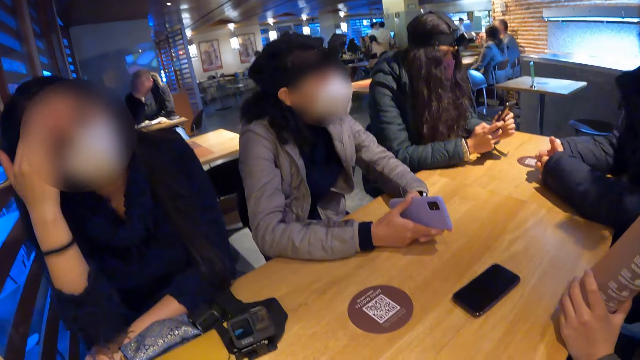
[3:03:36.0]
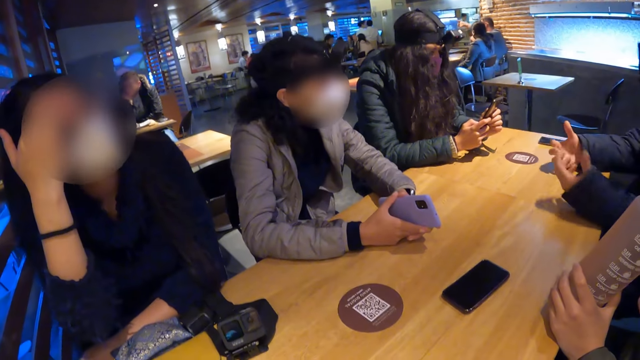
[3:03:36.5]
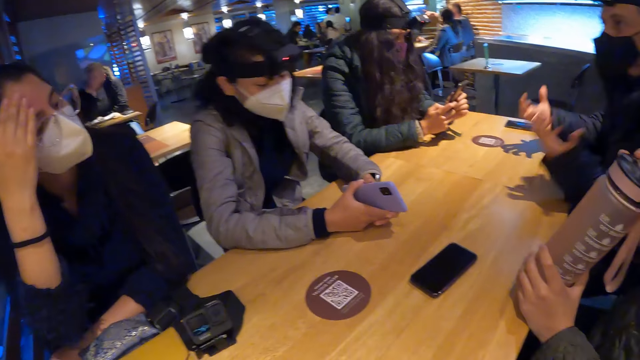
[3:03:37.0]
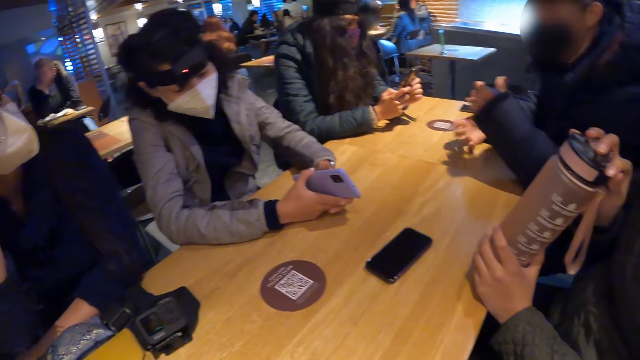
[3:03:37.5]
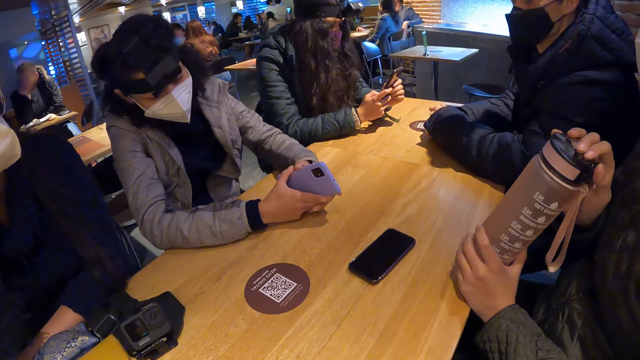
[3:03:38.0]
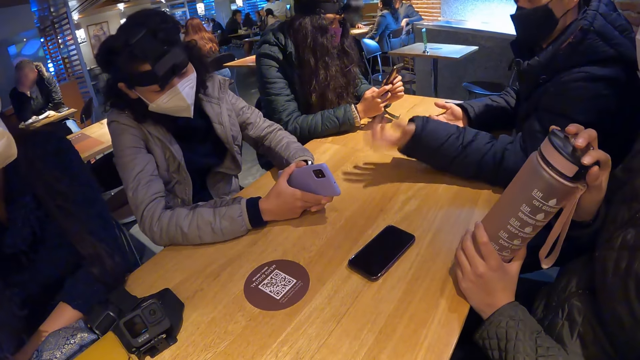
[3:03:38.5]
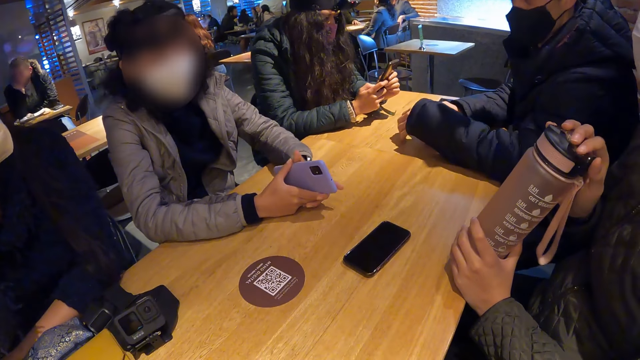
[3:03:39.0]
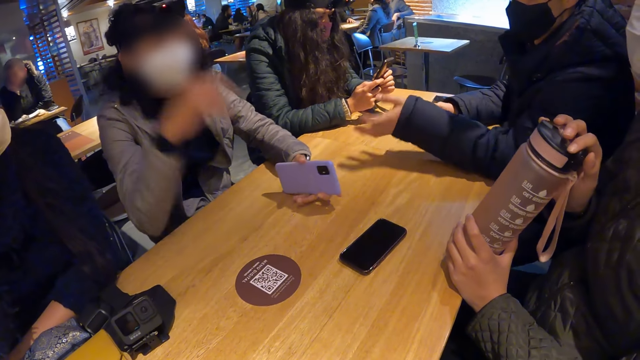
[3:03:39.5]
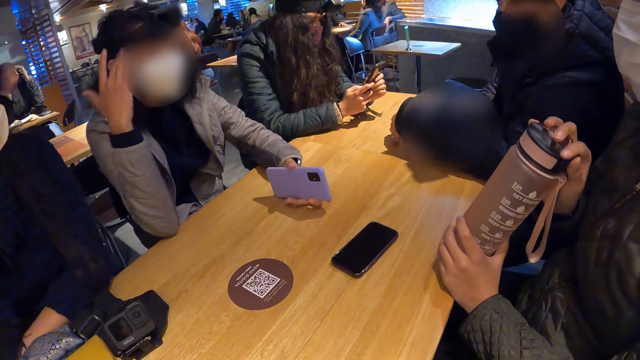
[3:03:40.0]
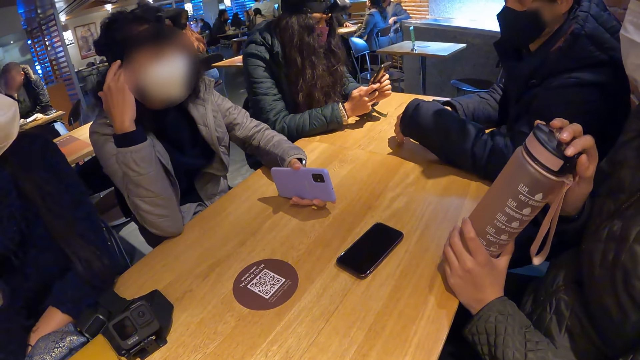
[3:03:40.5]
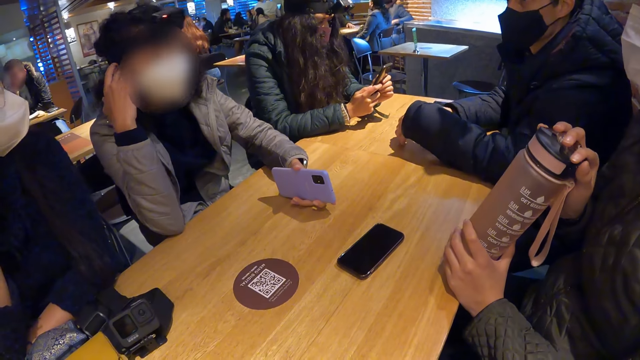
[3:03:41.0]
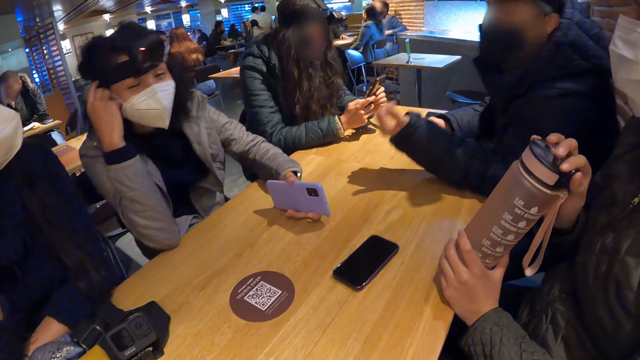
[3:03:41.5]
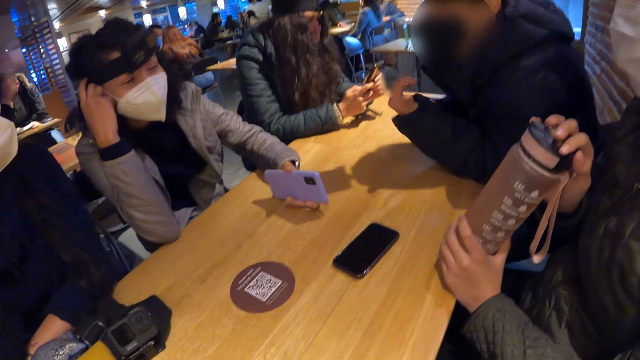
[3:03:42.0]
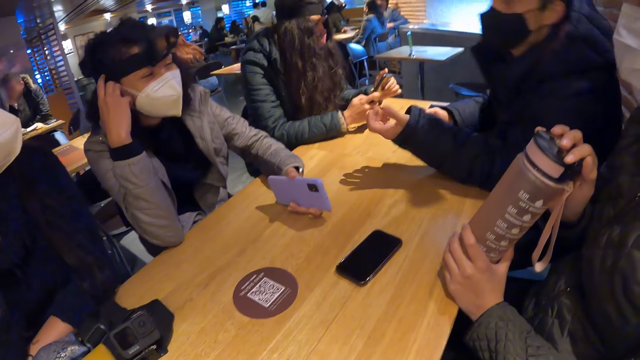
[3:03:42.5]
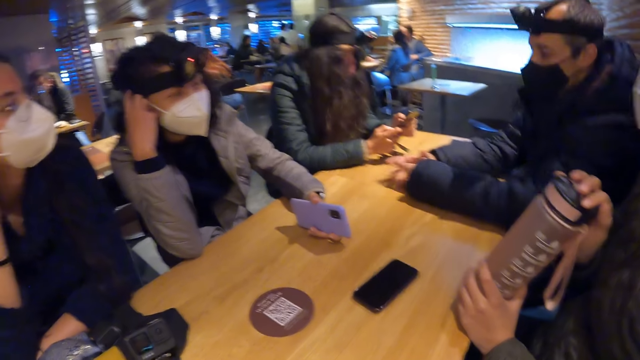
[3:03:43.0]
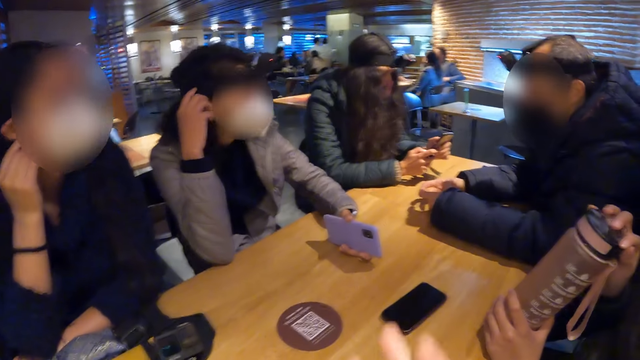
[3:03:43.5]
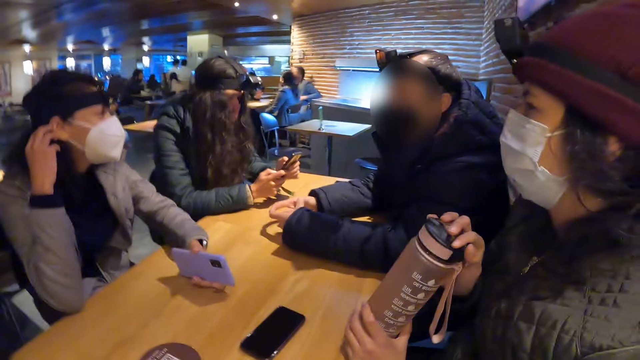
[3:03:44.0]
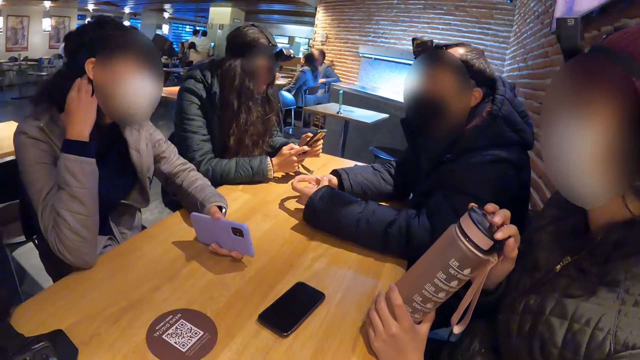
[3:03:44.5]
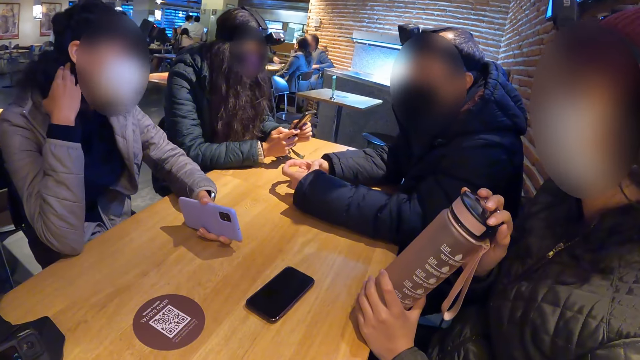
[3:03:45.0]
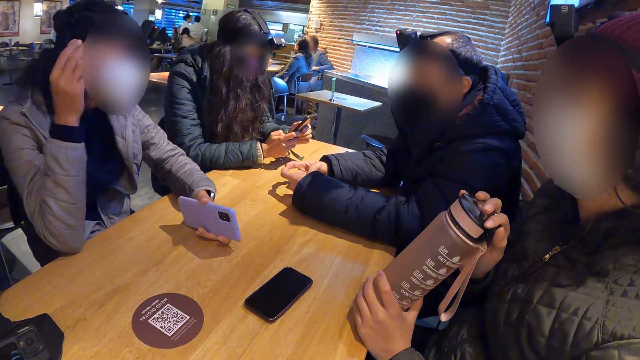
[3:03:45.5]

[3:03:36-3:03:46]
A man makes gestures with his hands. A lady laughs.

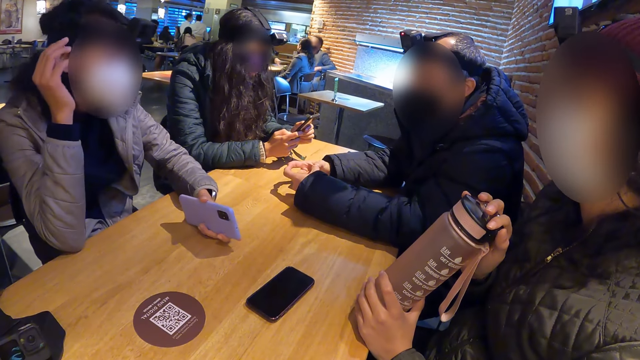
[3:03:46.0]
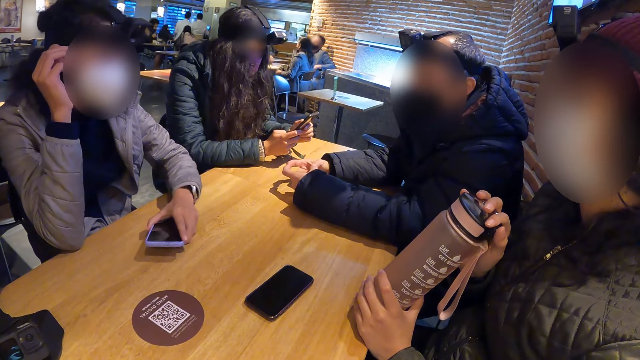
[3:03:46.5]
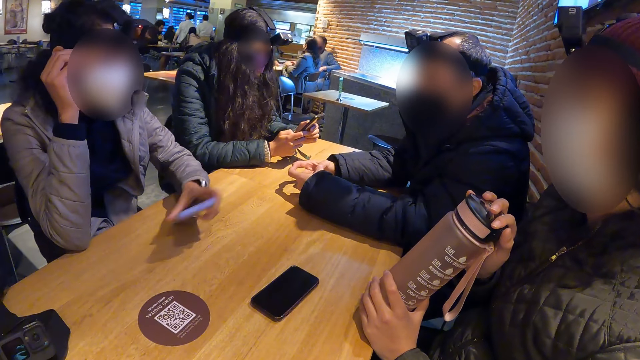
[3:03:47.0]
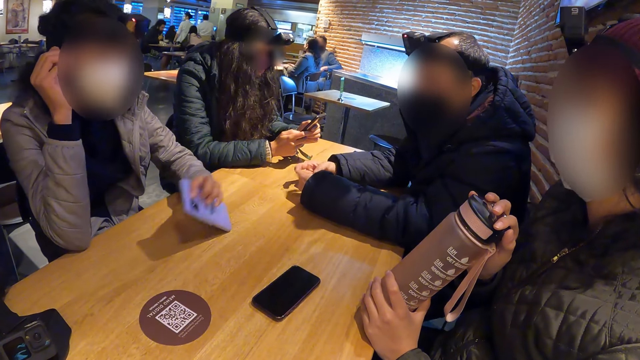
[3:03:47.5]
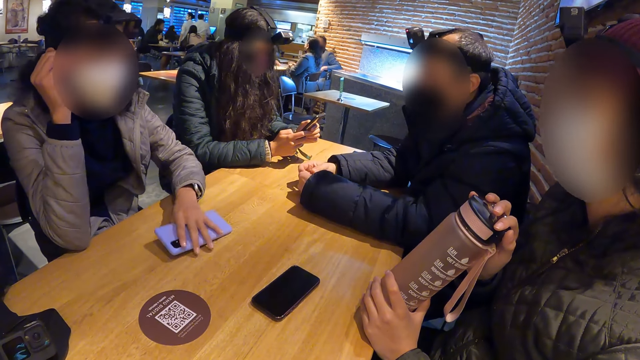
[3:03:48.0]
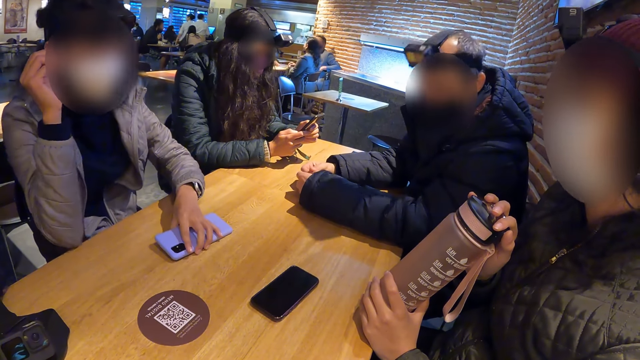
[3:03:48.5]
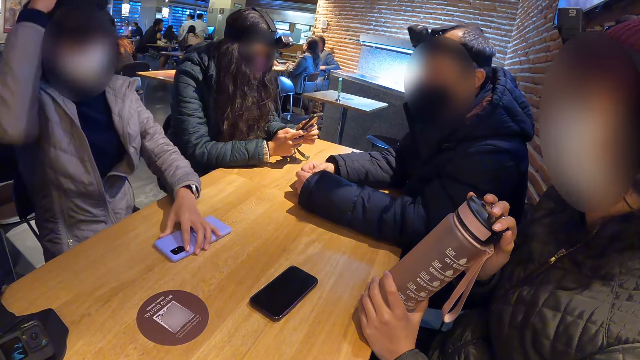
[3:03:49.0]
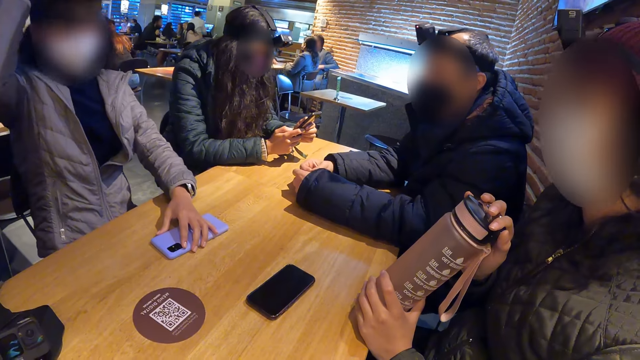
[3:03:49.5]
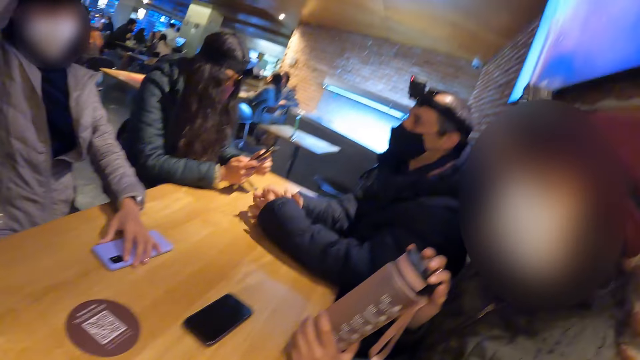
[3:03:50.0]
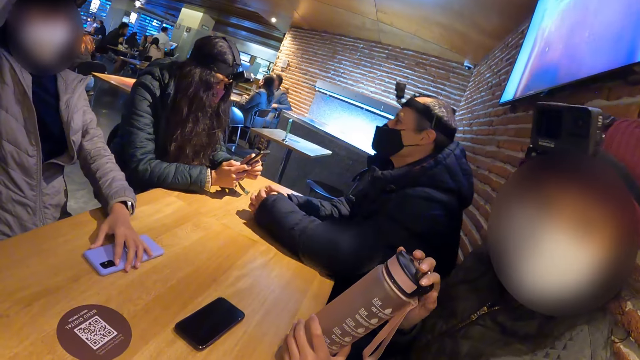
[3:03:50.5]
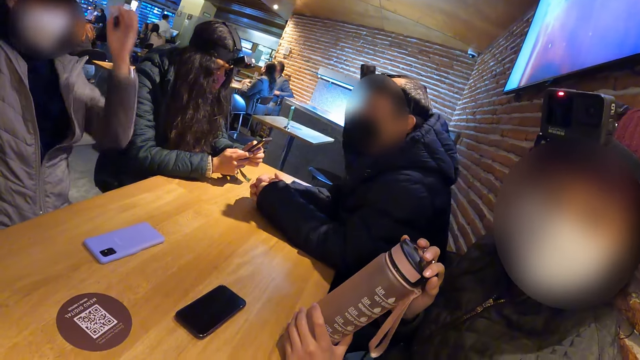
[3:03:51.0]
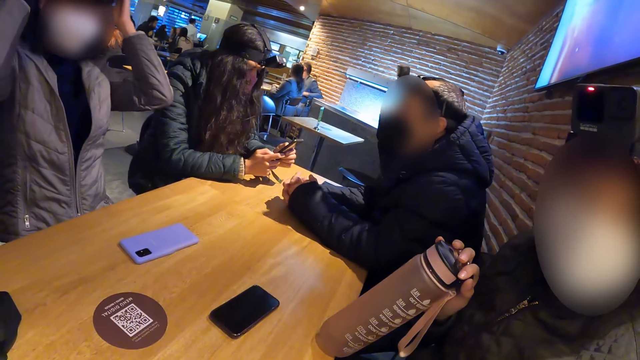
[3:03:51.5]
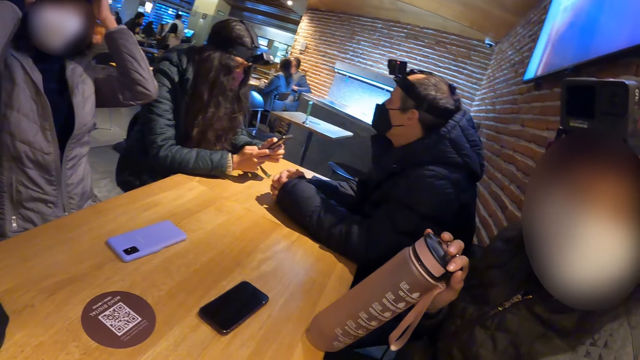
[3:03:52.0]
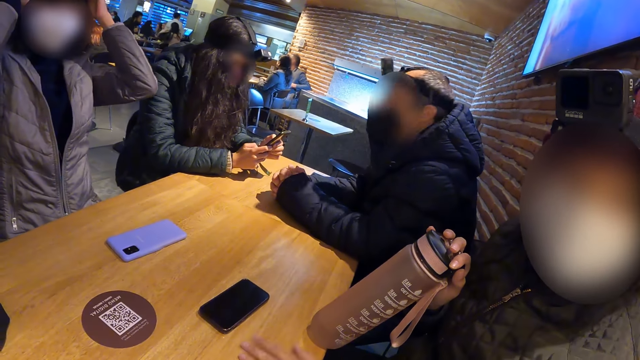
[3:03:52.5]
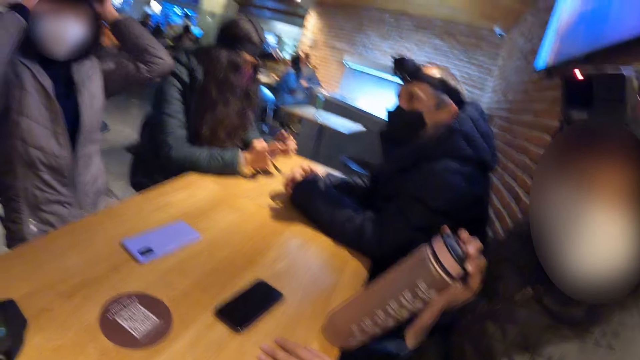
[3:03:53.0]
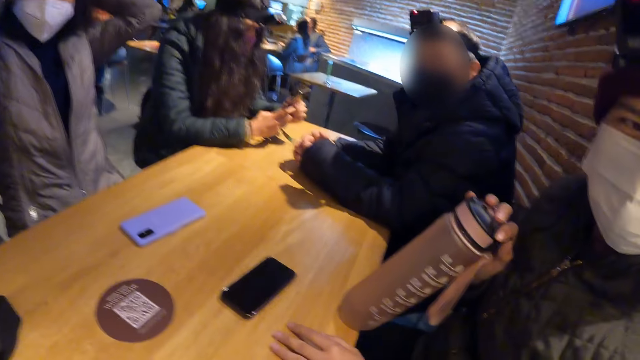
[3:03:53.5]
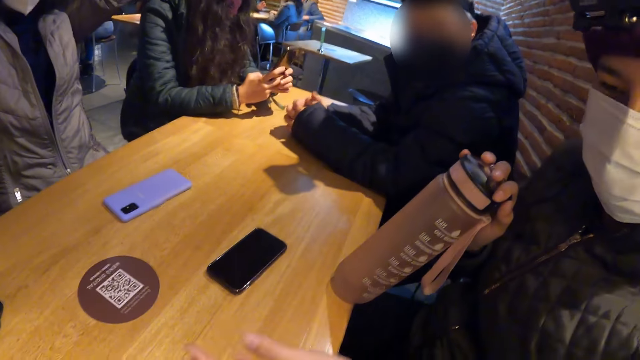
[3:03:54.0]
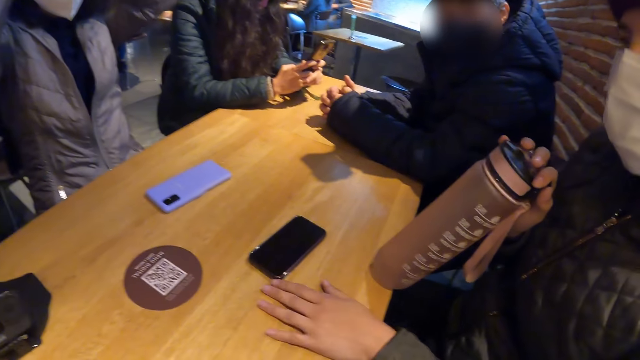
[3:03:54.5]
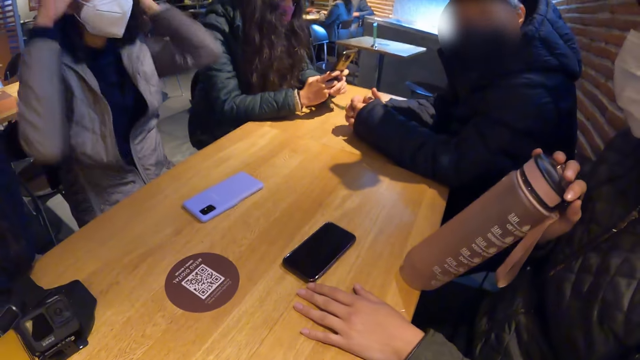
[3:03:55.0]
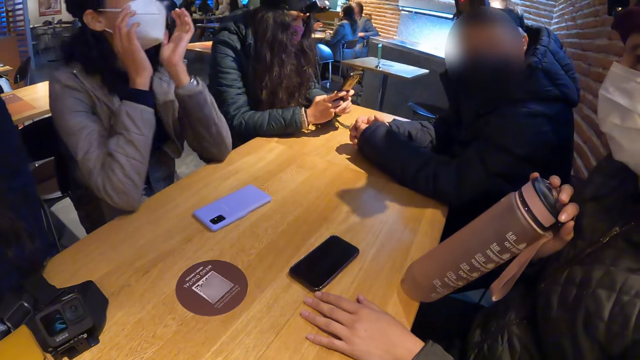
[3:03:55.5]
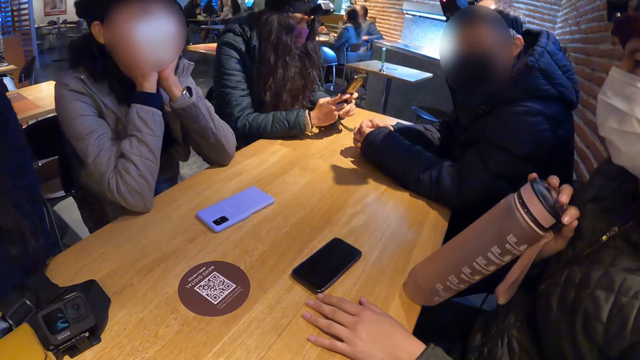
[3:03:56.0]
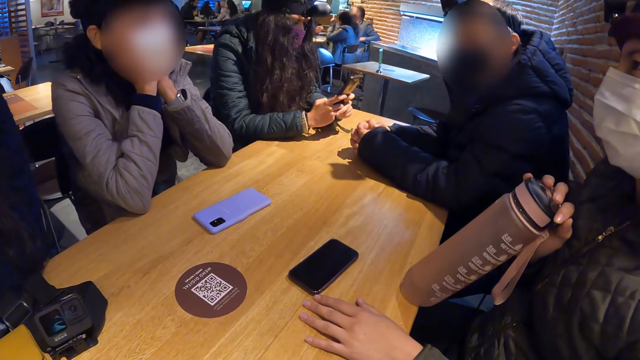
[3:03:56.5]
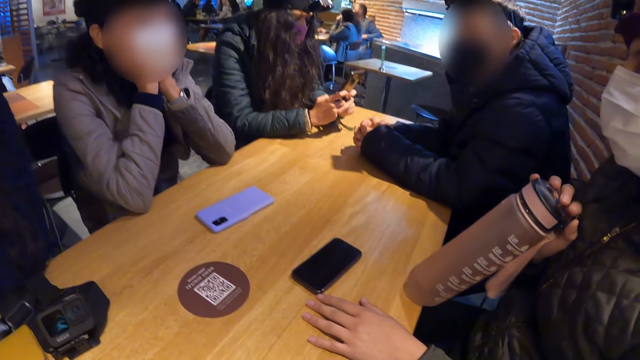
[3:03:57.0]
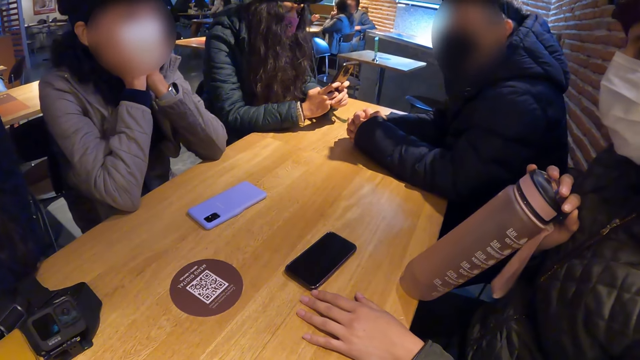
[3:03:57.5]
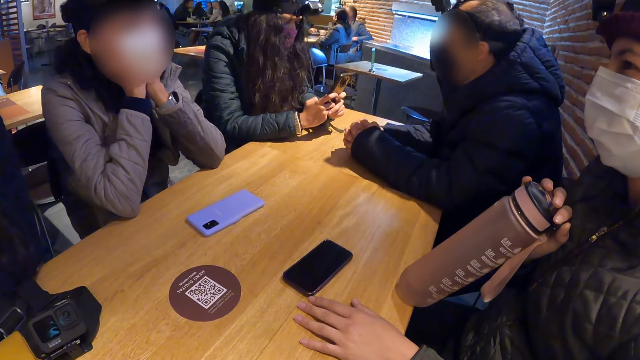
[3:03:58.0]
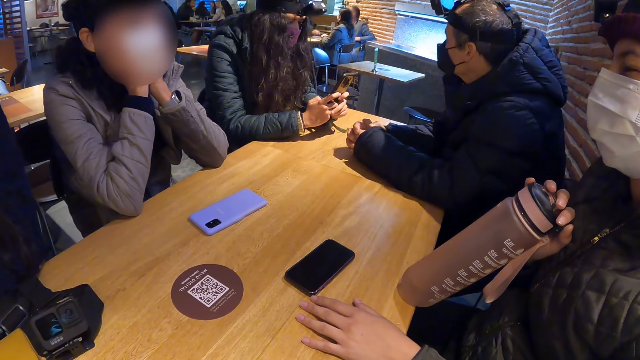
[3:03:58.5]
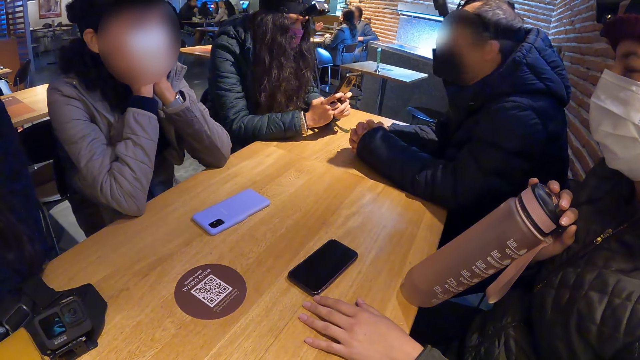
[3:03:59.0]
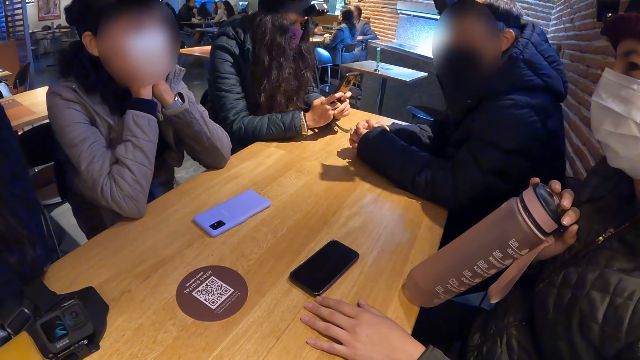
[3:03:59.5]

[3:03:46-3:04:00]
A woman places the phone on the table with her left hand. A man speaks to the woman. The woman adjusts her hair with her right hand. She removes her left hand from the phone on the table. She adjusts her hair with both hands. A lady speaks to the camera wearer. The lady taps the table. The woman rests her face in both hands.
